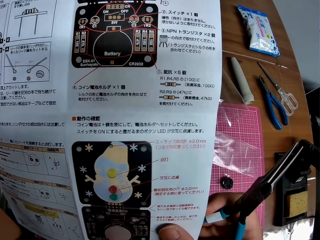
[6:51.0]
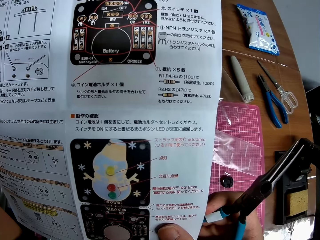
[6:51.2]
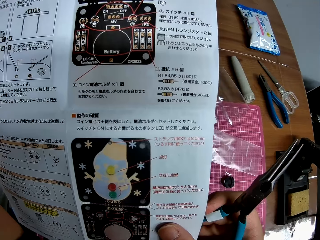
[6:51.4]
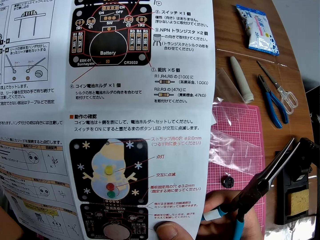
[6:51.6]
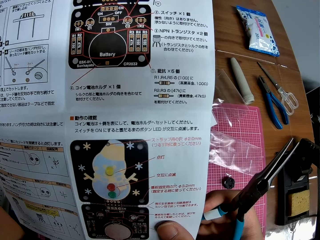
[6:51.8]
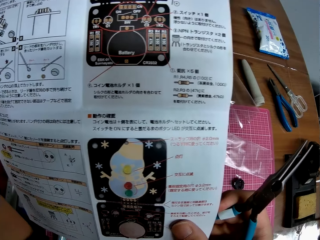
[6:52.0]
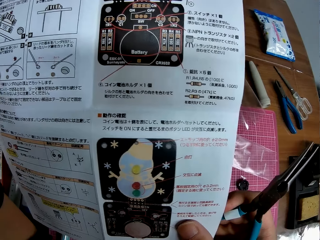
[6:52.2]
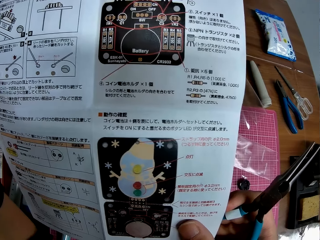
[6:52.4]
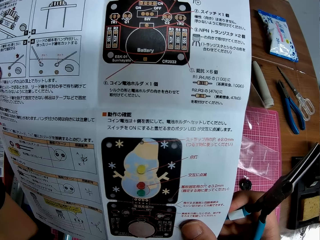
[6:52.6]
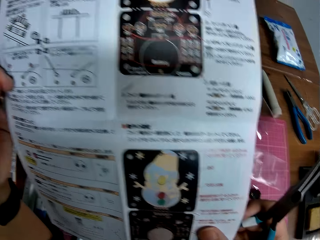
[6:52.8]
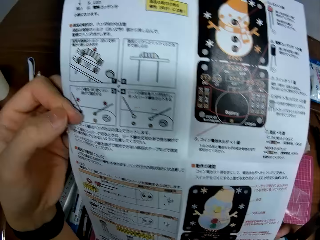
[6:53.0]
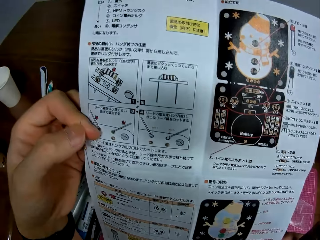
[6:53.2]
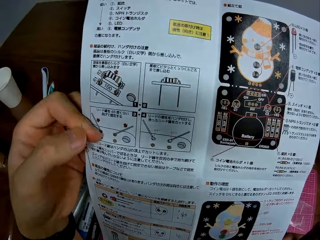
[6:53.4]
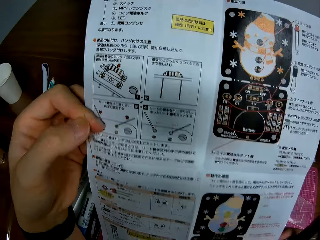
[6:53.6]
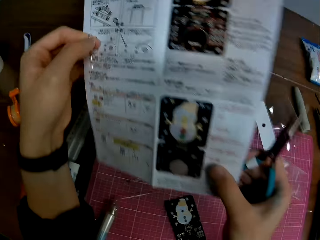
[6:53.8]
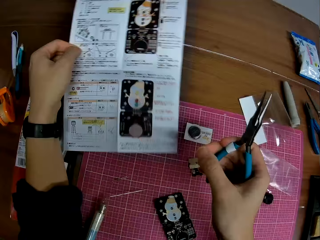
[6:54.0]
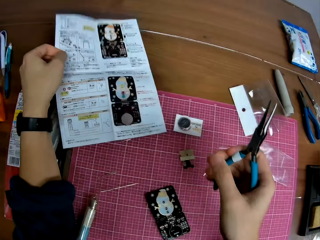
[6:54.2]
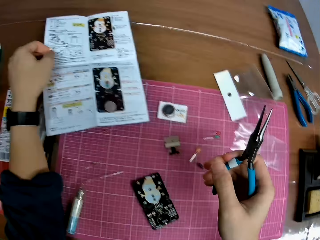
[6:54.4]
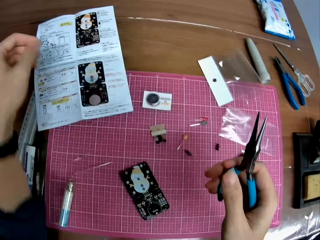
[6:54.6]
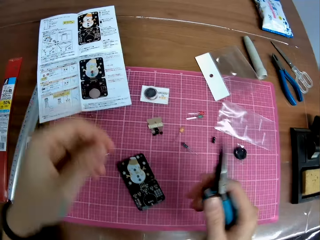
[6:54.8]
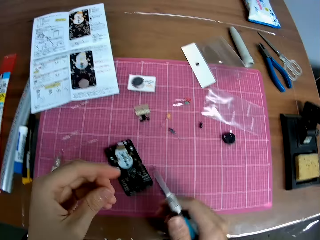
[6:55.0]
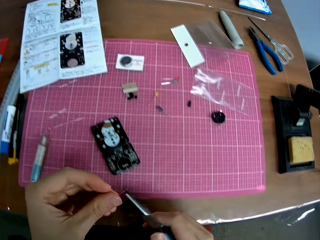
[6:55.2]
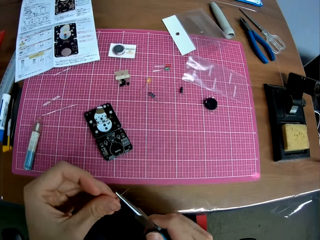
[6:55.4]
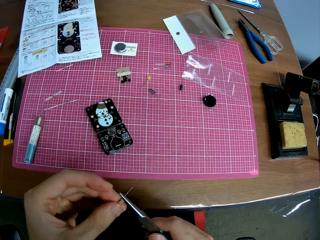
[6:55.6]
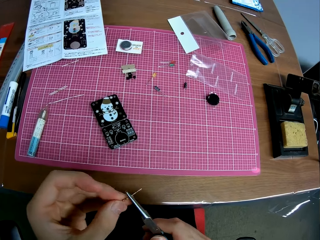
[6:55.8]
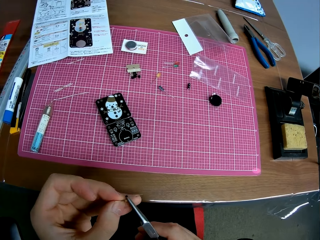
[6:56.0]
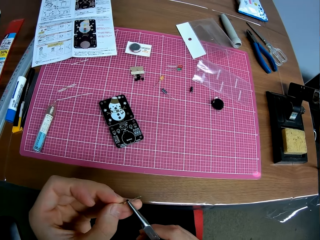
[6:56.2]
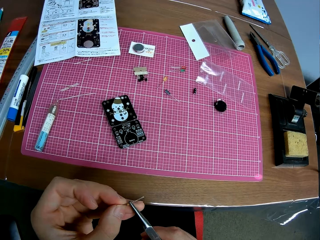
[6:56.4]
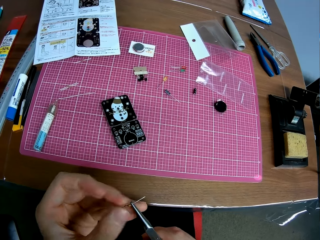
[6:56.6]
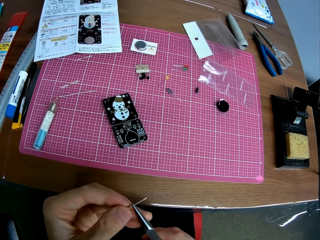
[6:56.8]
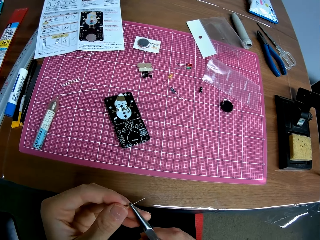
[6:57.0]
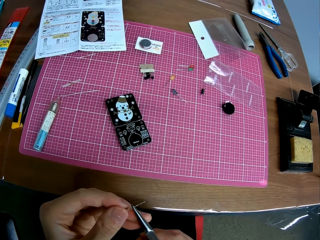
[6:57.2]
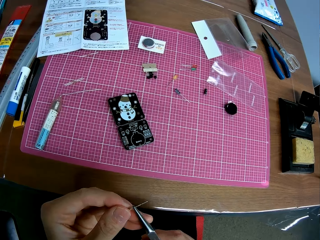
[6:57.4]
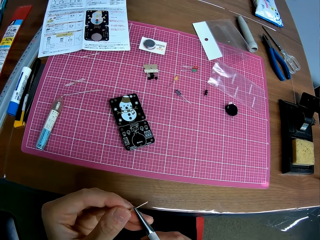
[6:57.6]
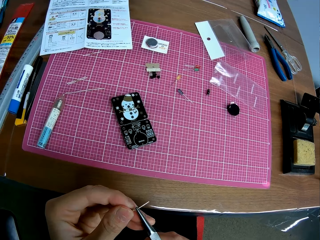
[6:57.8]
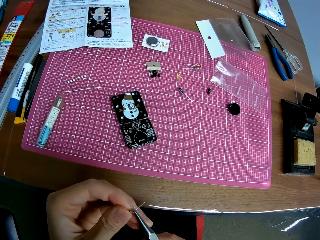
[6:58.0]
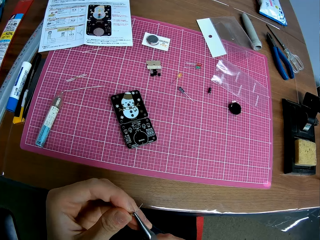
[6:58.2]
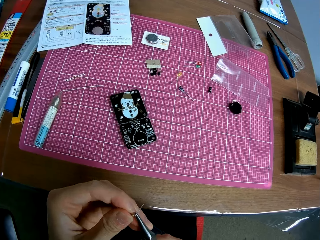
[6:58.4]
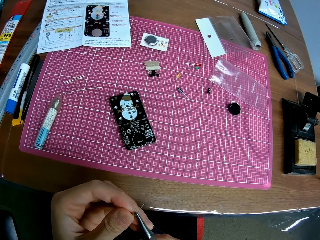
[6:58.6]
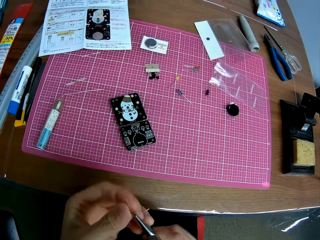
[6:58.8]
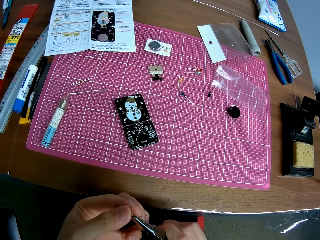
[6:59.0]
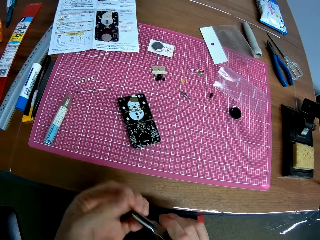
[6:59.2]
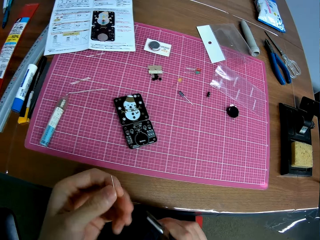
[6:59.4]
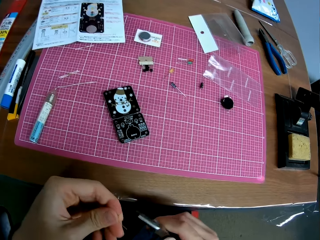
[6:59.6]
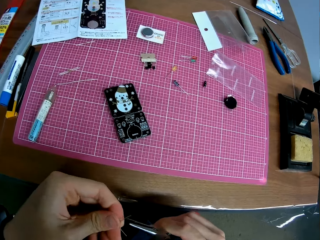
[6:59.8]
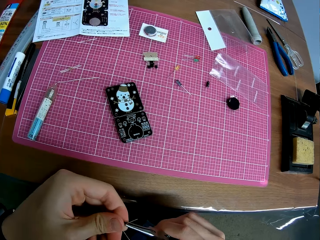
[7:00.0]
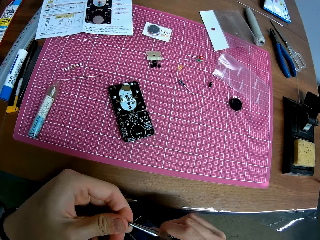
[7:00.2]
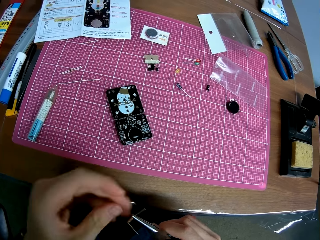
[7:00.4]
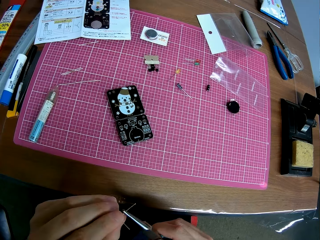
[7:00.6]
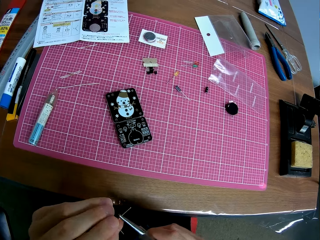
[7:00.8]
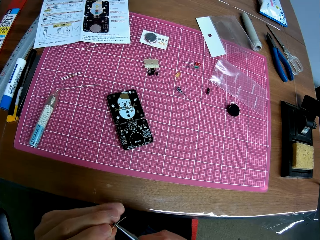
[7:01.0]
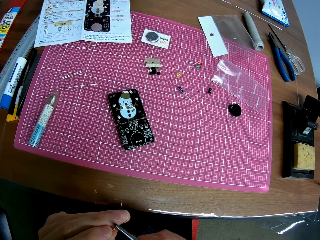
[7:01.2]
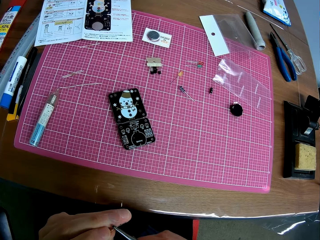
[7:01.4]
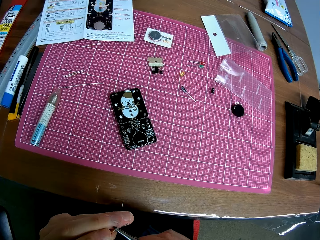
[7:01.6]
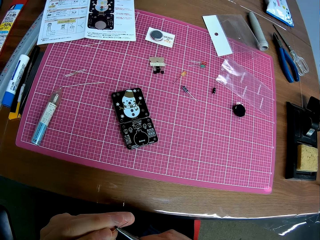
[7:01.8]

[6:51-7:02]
The camera wearer drops the sheet on the table. He bends the iron in his left hand with the plier. He cuts the light emitting diode.

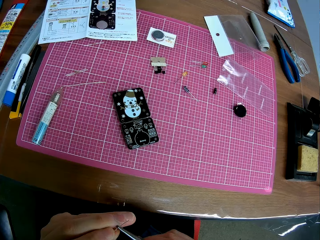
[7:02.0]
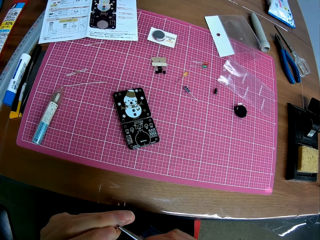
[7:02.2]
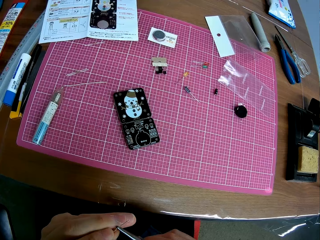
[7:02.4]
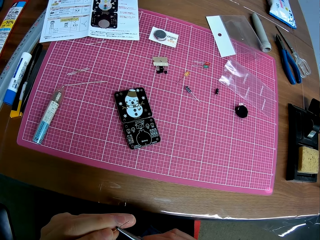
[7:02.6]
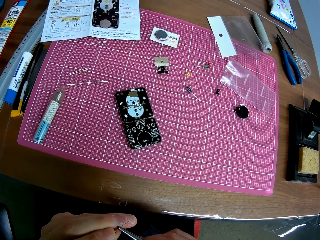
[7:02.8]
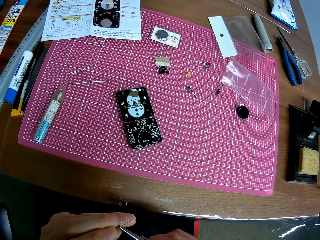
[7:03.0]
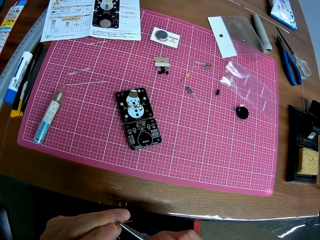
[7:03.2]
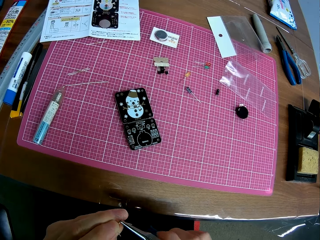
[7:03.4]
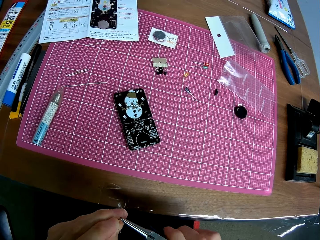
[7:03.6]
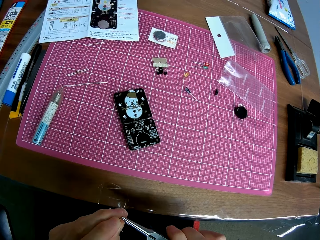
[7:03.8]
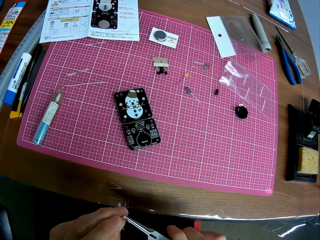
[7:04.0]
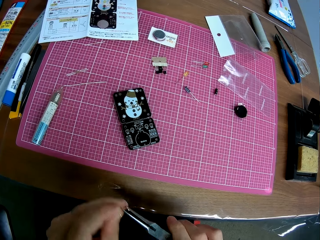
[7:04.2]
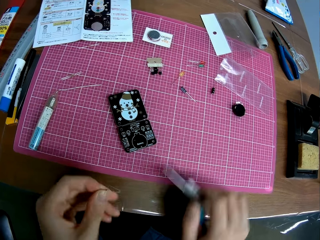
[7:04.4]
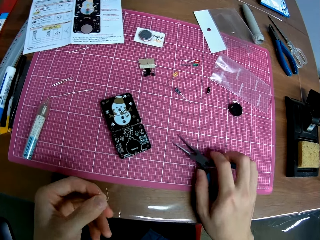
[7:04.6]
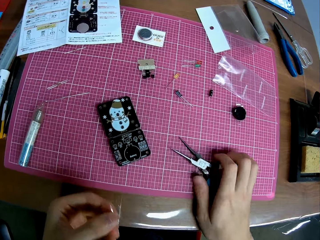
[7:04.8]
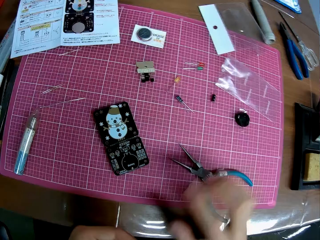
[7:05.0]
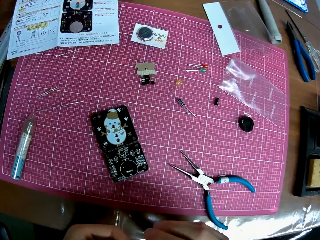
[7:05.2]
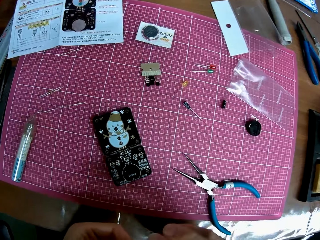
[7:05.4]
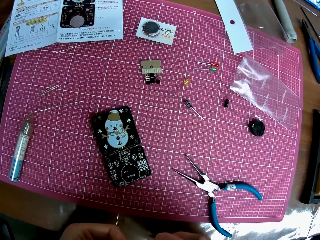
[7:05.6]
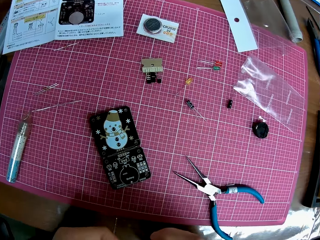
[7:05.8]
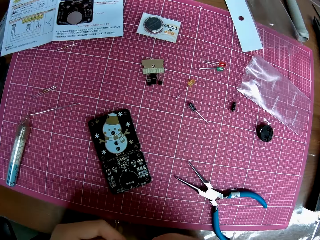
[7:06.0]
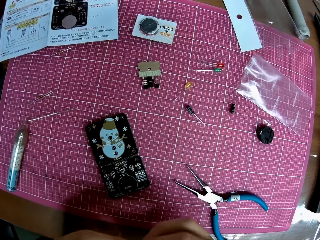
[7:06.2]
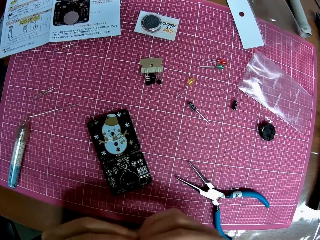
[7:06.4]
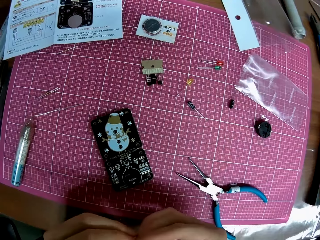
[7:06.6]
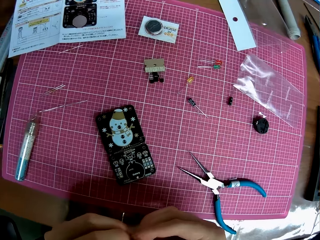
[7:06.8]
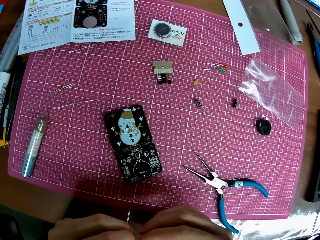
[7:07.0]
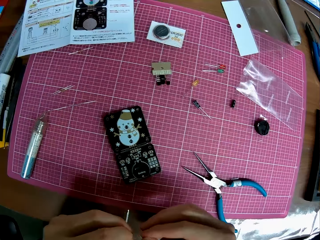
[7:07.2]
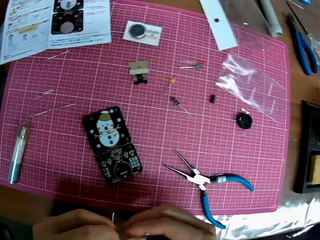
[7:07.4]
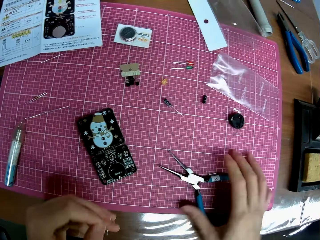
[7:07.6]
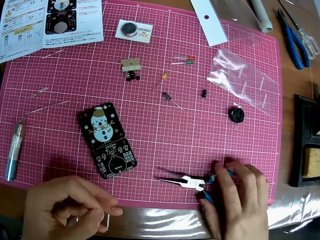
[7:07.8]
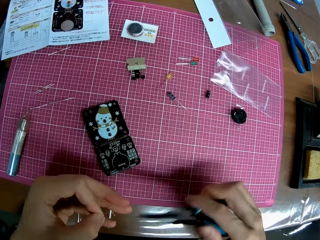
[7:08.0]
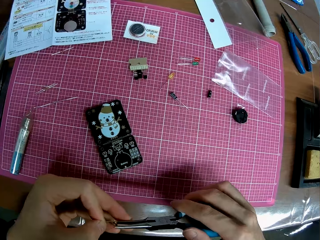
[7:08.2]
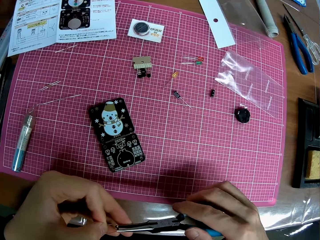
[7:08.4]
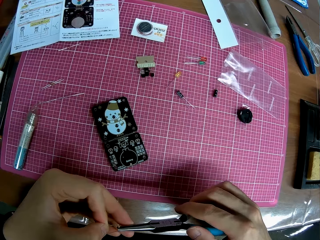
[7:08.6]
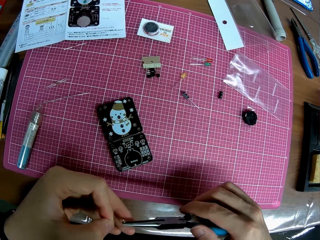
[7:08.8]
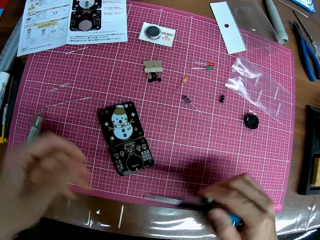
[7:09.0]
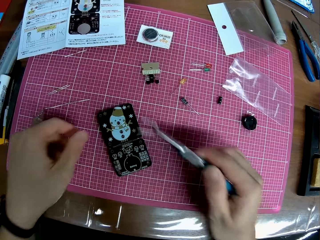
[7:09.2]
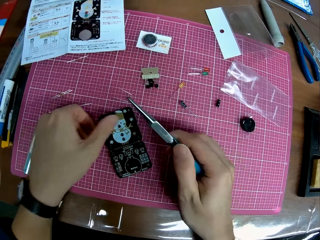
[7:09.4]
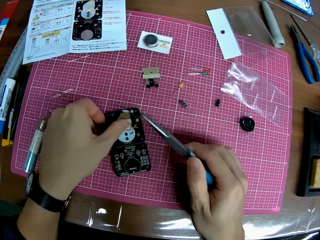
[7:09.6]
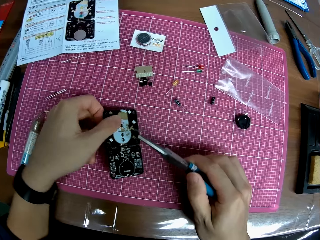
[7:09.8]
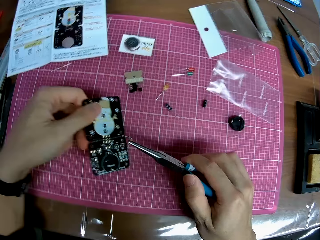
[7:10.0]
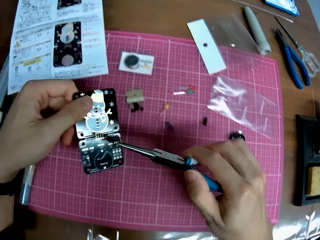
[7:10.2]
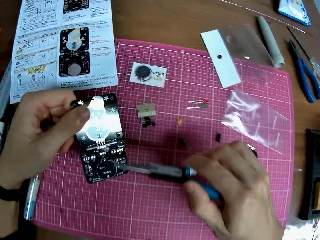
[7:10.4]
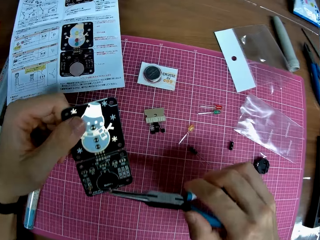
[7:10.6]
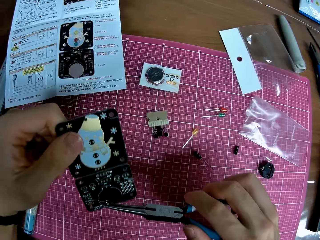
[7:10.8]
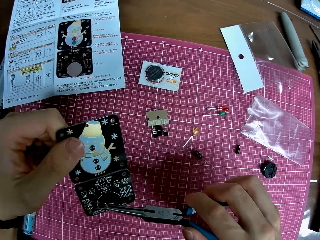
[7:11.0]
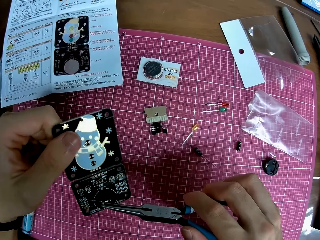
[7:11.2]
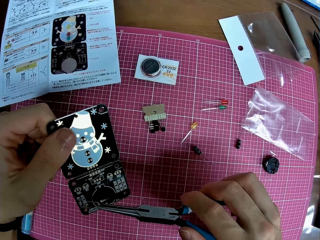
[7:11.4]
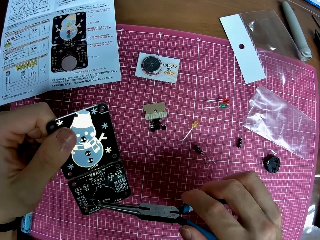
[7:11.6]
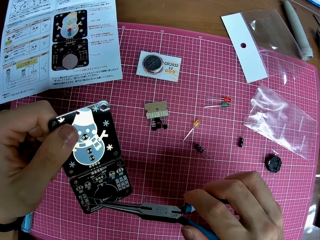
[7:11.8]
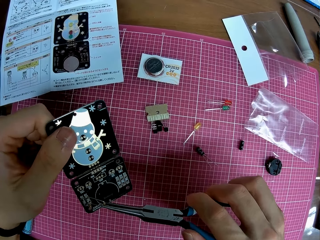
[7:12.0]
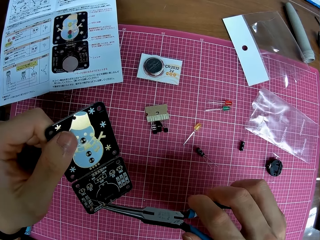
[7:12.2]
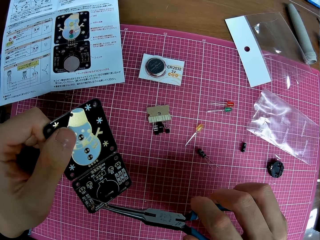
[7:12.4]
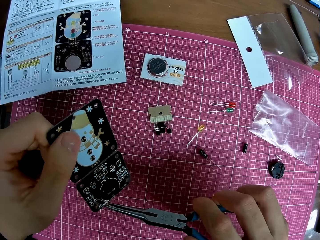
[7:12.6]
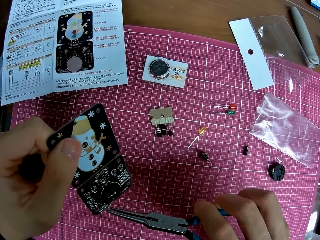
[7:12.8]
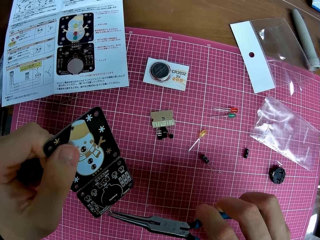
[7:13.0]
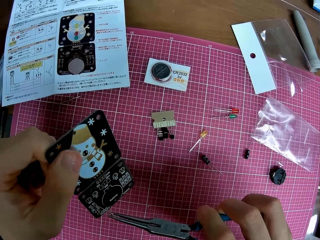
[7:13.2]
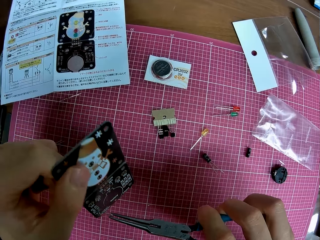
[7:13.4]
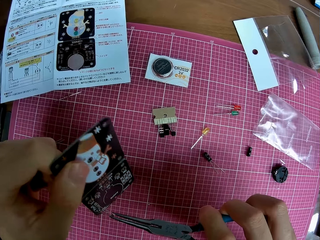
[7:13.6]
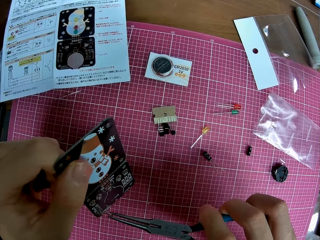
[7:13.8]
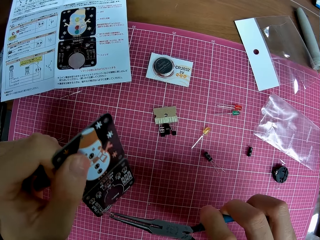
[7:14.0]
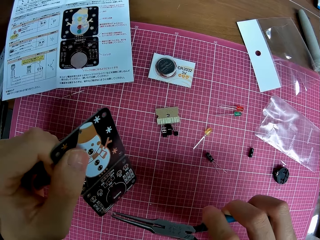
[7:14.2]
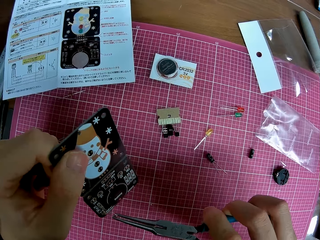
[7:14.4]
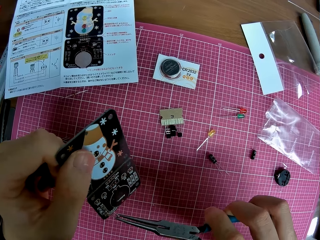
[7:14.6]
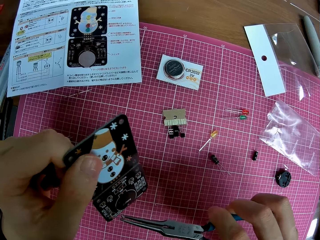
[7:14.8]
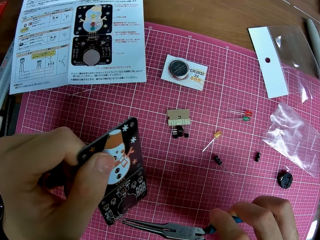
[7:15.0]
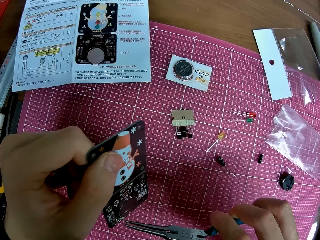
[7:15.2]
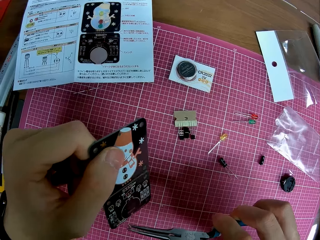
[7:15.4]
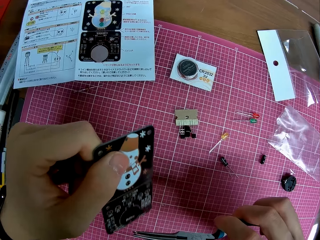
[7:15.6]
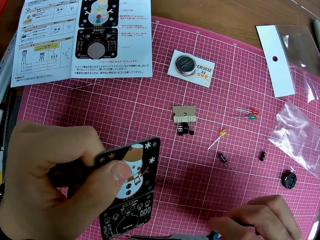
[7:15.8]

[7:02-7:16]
The camera wearer drops the plier or needle nose pliers on the table. They check the light emitting device. They pick up the plier from the table. They hold the iron with the plier. They put the light emitting device in the plier. They pick up the circuit board from the table. They connect the light emitting device on the surface mount device. They place the iron on the plier on the circuit board.
